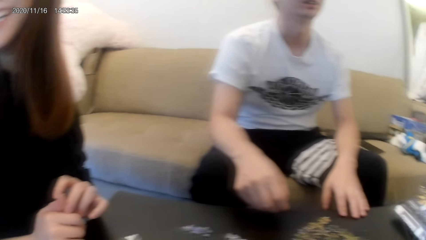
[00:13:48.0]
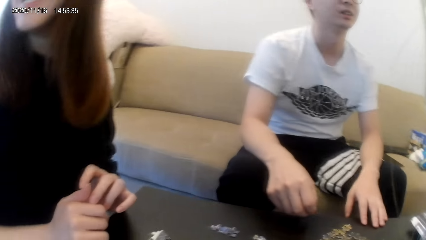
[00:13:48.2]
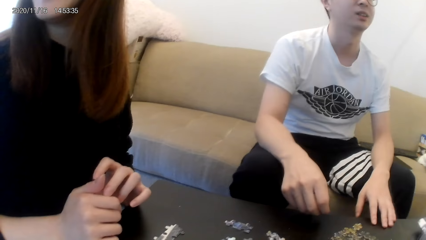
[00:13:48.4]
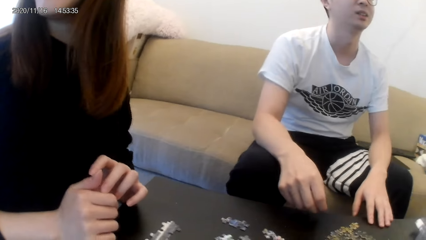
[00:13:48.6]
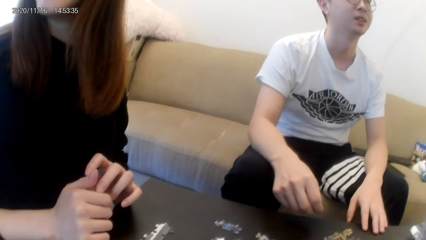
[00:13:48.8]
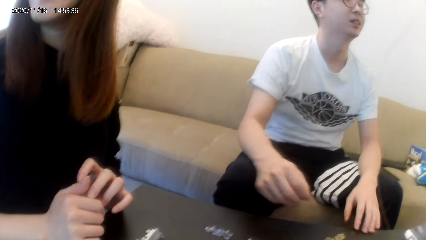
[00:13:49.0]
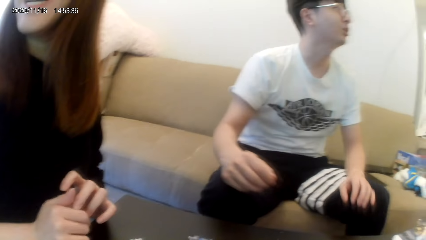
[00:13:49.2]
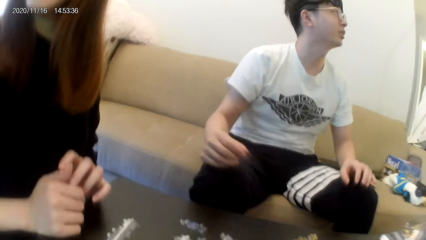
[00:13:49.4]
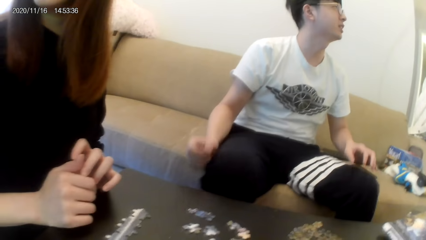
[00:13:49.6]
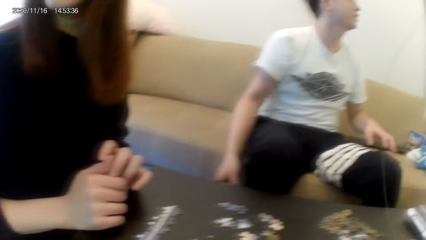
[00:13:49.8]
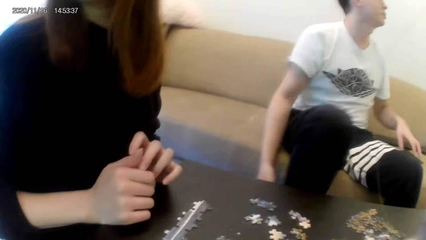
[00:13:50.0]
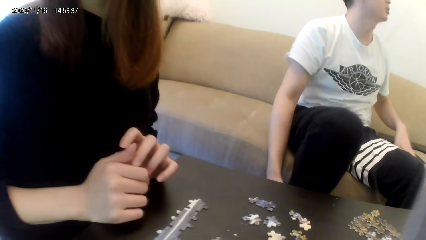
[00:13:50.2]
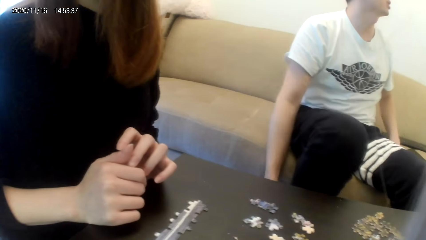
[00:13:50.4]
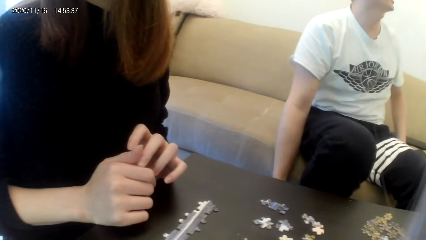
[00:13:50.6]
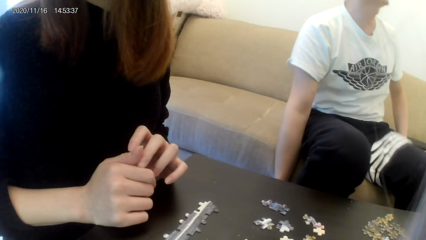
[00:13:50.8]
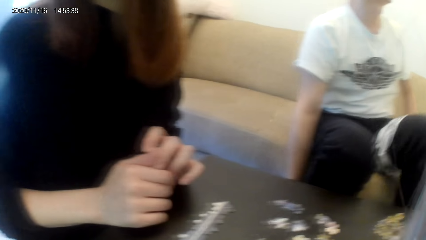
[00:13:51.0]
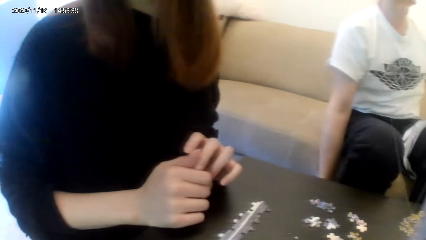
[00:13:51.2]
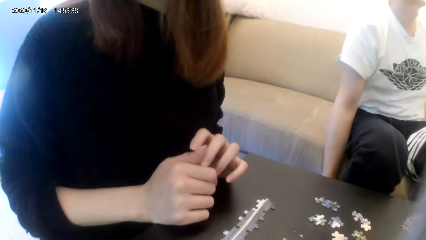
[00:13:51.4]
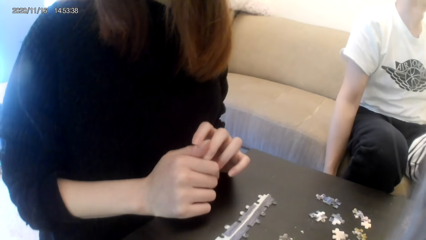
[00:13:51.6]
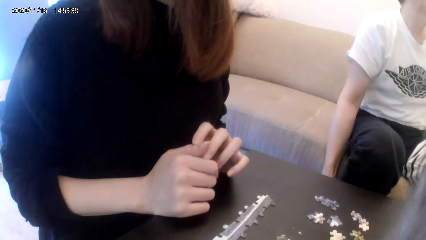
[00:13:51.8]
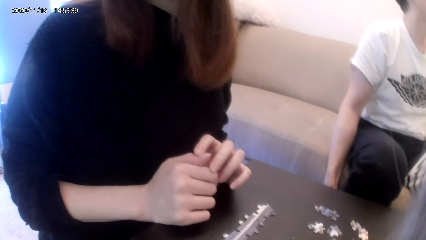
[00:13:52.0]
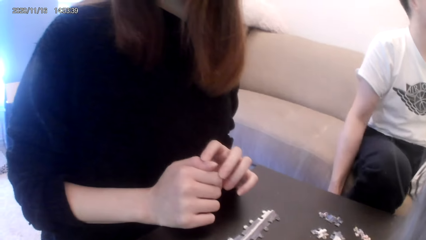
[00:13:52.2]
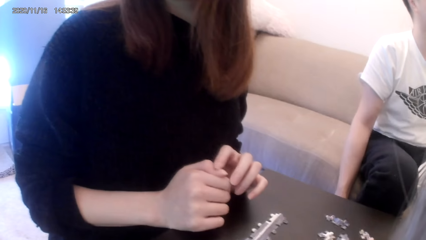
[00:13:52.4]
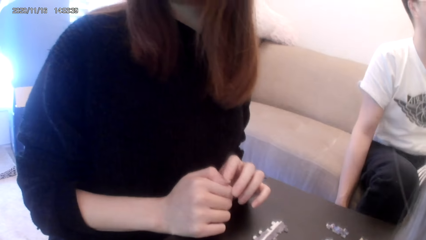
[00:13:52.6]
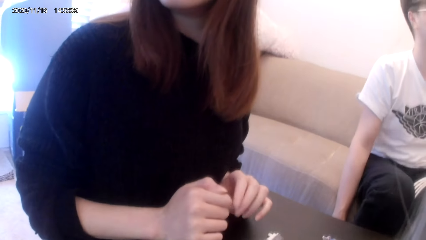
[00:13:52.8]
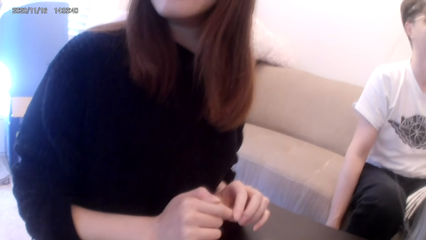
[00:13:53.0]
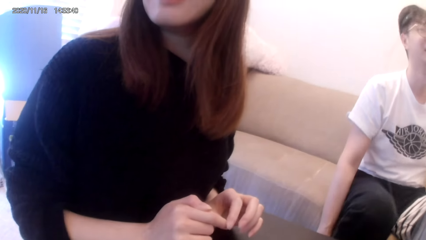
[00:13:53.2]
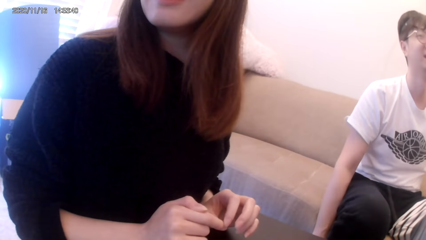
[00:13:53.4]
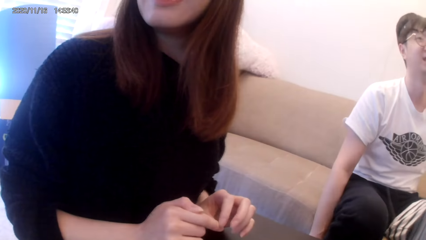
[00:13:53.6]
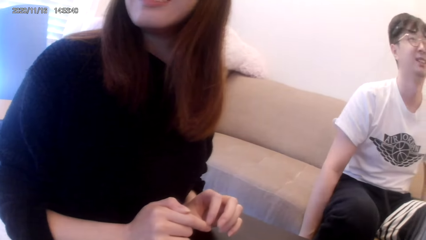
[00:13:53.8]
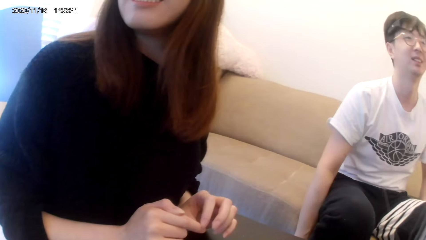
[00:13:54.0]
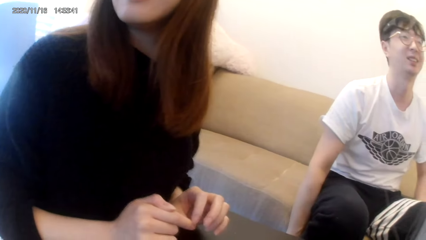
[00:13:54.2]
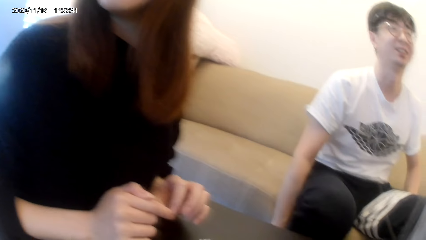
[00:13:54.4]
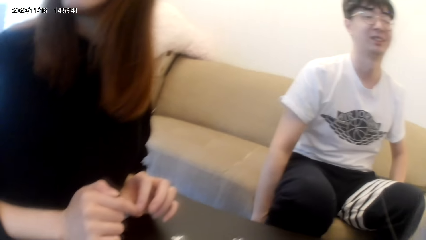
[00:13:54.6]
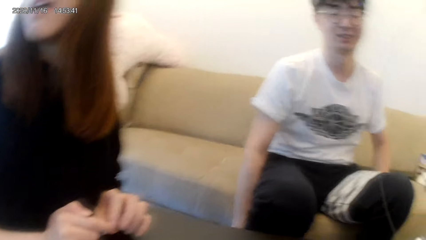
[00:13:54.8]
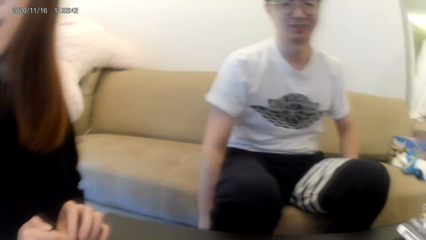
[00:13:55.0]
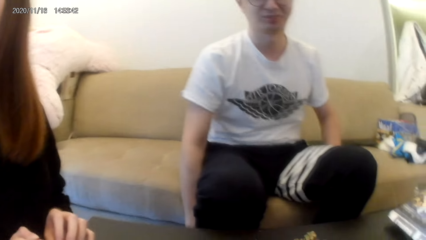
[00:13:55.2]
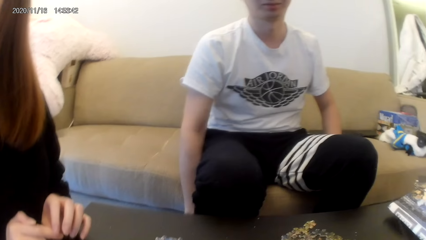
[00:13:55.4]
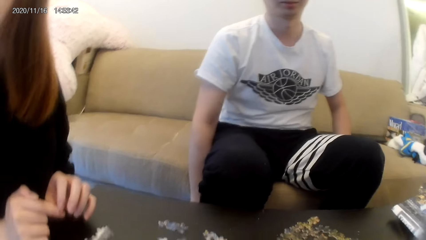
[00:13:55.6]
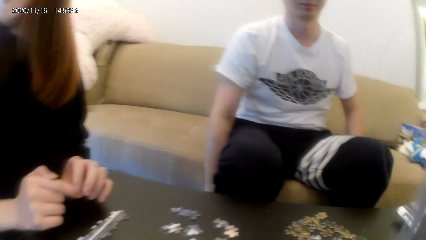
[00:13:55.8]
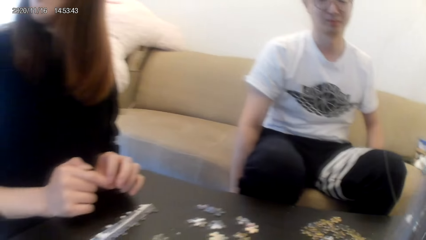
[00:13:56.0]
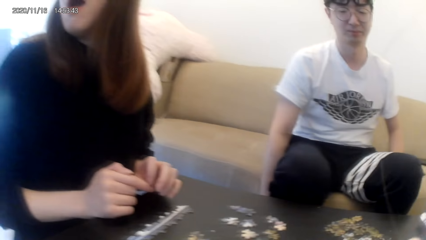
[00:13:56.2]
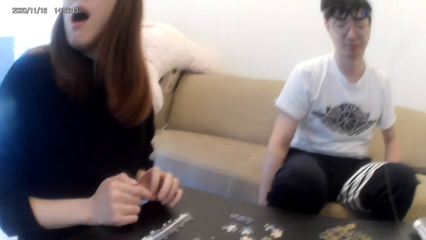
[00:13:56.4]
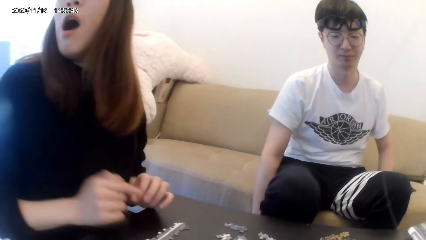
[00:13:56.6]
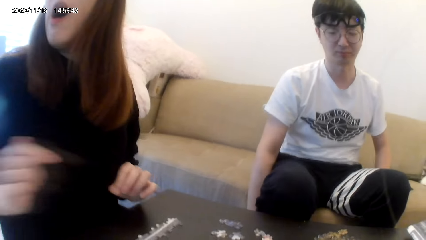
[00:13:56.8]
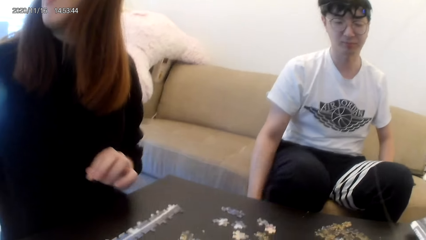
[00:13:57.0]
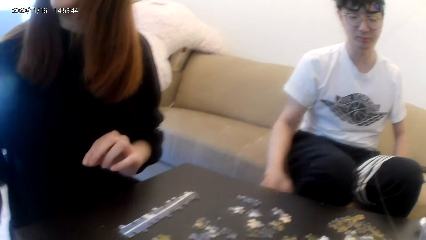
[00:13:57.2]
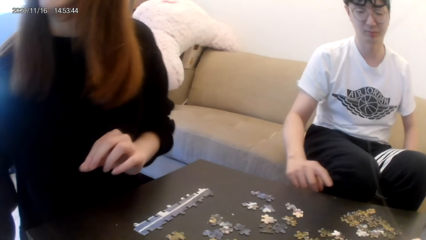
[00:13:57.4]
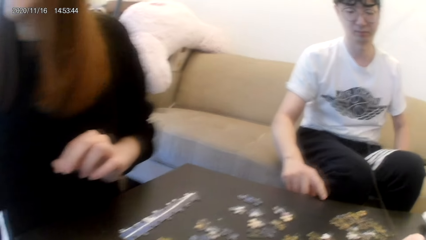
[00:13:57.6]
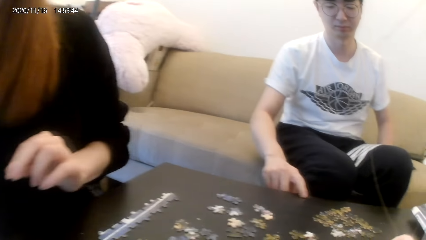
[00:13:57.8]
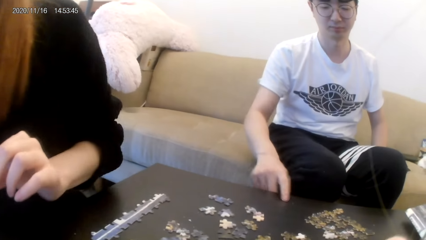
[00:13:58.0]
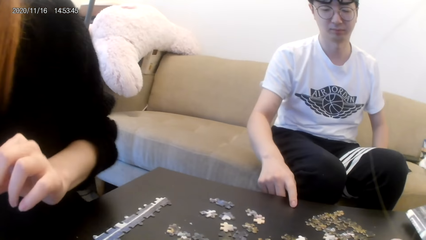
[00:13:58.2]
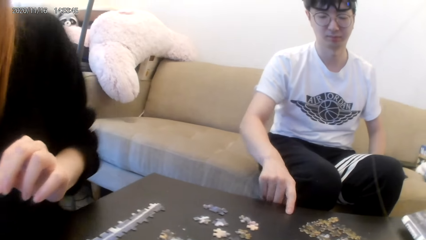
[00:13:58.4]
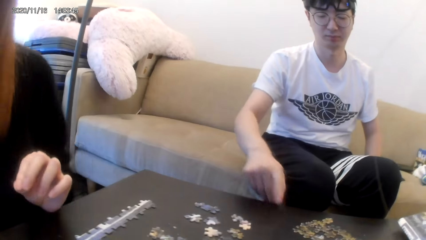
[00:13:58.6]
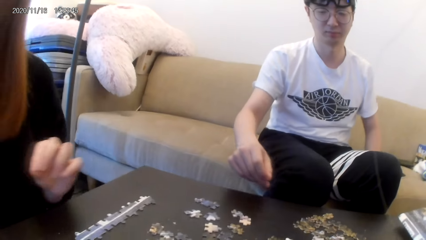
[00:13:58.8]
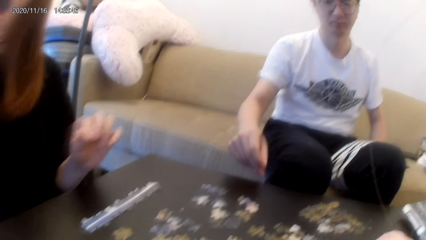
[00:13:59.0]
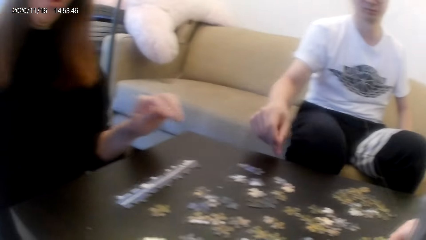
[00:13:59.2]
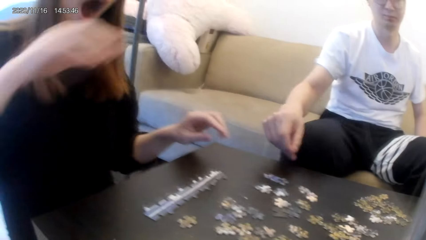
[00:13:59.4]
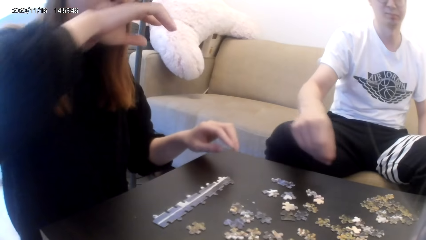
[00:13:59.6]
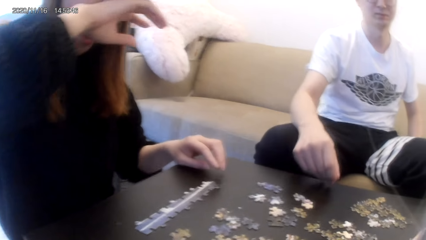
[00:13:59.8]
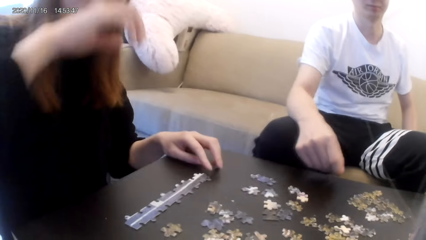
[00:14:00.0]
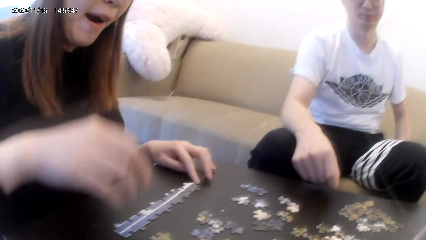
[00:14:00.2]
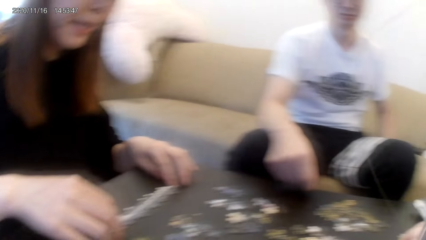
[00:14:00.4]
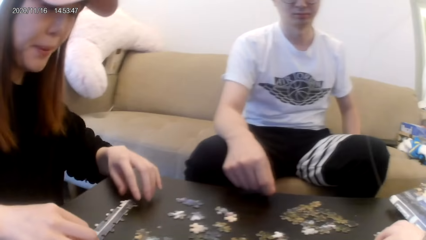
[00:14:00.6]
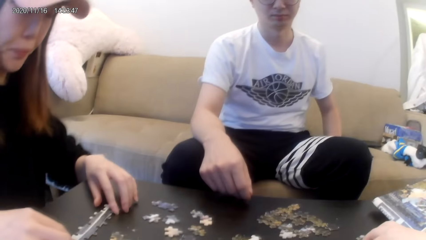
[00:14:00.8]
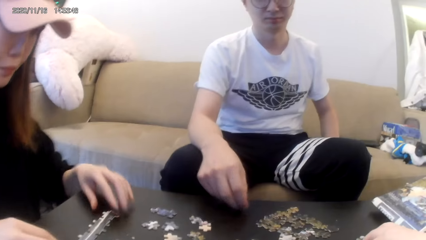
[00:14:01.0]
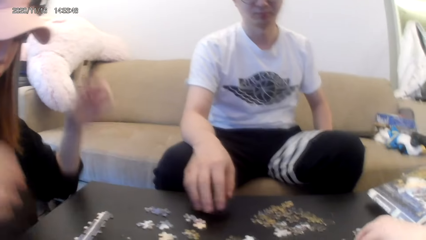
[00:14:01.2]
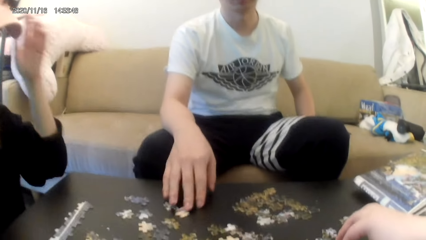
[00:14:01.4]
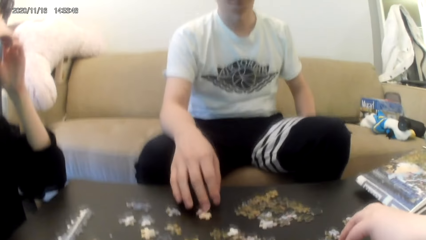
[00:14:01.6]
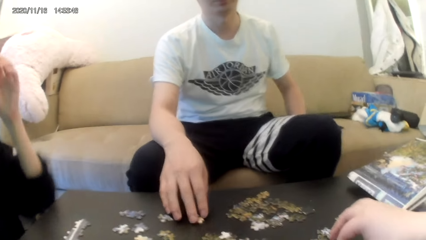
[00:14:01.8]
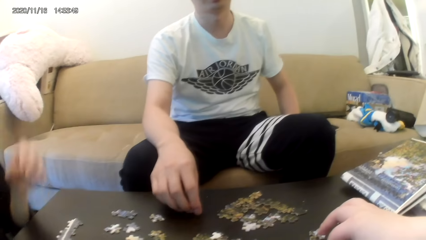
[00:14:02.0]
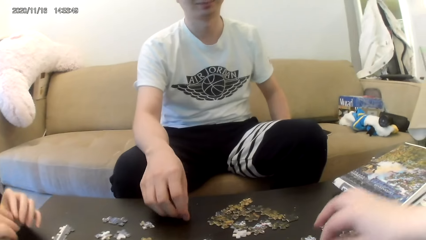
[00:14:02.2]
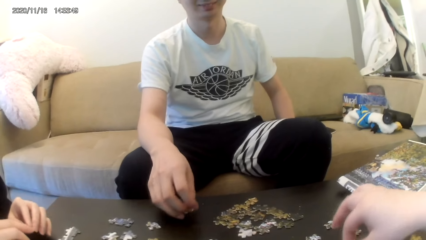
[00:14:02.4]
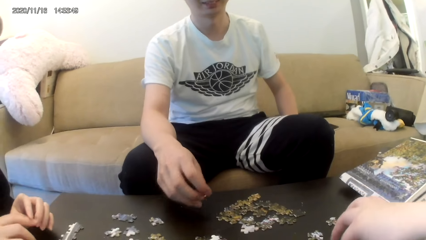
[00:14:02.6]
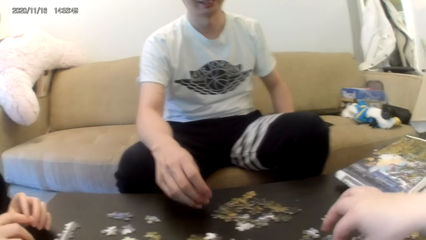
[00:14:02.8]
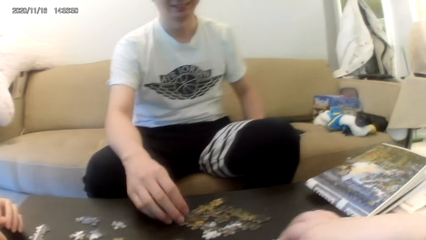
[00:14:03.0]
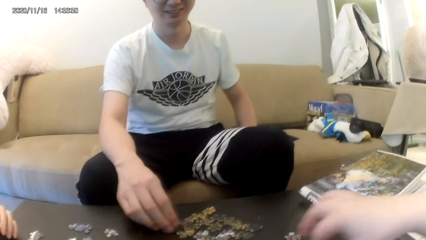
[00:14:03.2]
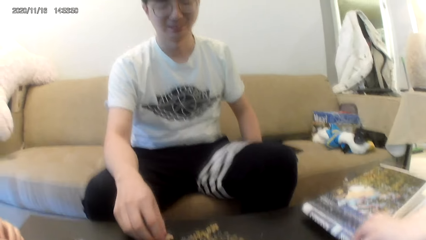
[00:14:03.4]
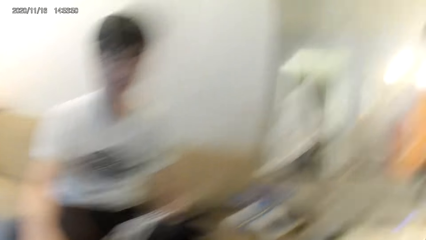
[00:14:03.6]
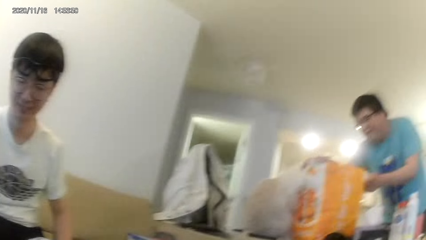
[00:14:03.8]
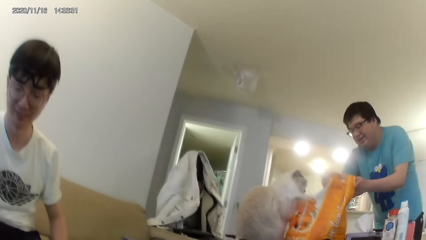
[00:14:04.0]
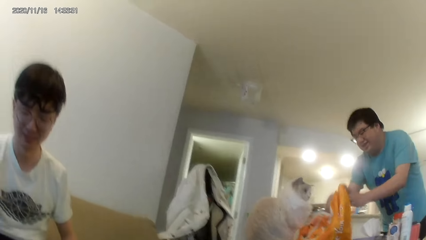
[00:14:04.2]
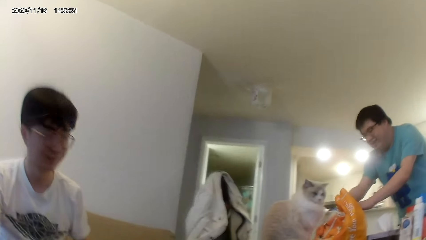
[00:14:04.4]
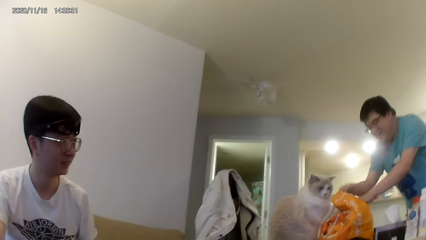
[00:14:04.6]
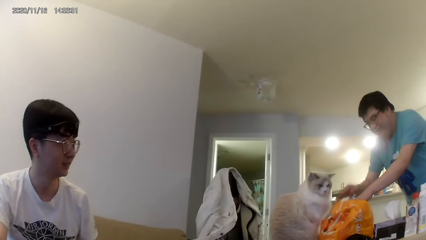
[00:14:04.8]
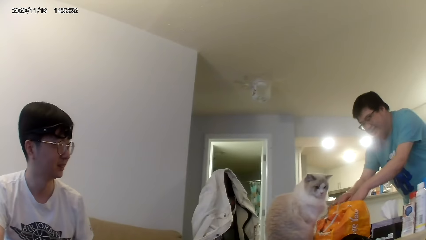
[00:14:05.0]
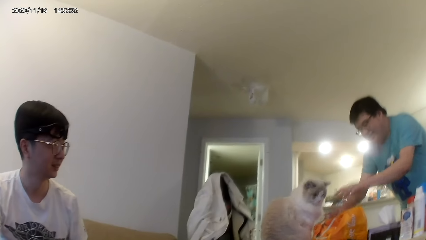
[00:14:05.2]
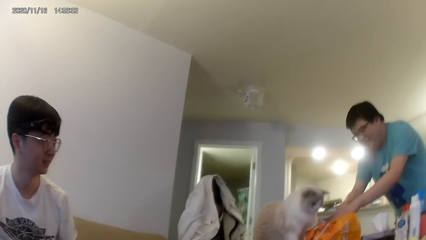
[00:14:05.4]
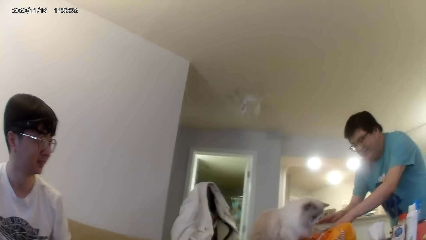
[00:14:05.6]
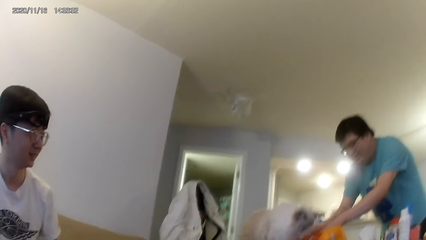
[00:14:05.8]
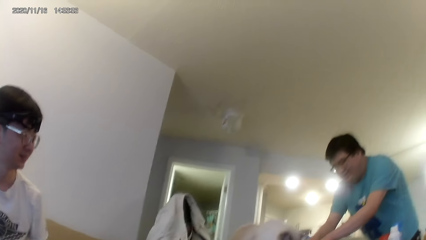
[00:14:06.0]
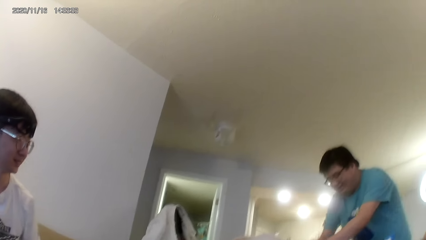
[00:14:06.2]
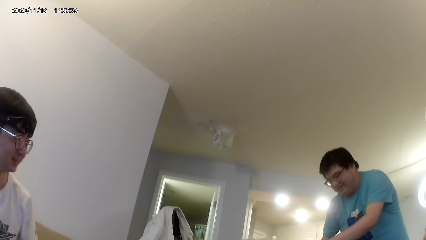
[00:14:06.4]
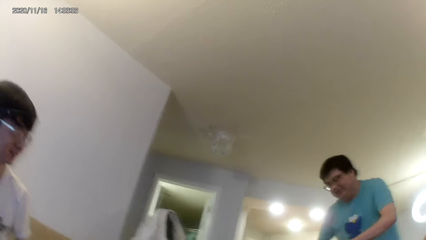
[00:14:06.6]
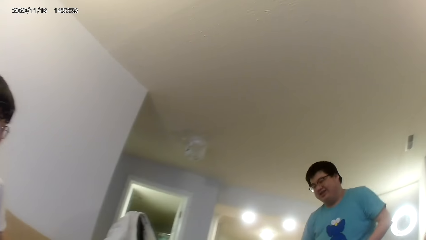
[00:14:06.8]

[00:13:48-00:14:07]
A man touches the table. The camera wearer arranges board game materials or the puzzle. The man arranges the puzzle. The camera wearer looks at another man.
